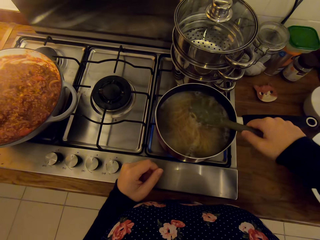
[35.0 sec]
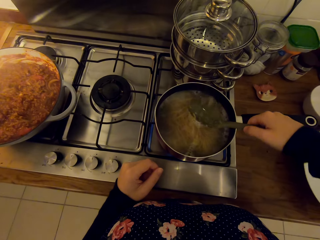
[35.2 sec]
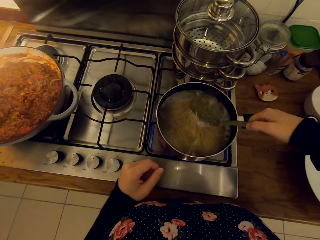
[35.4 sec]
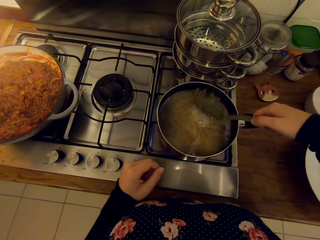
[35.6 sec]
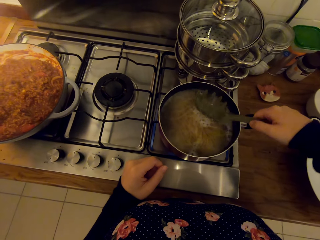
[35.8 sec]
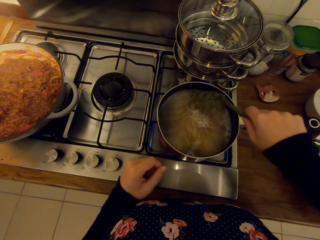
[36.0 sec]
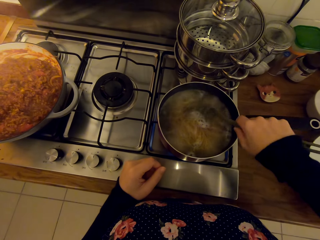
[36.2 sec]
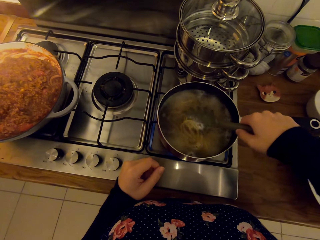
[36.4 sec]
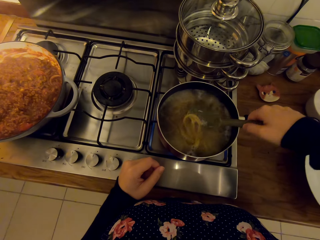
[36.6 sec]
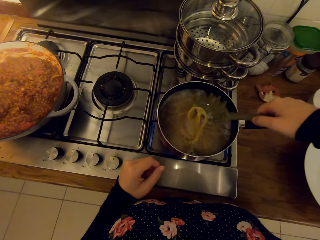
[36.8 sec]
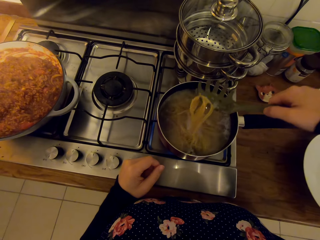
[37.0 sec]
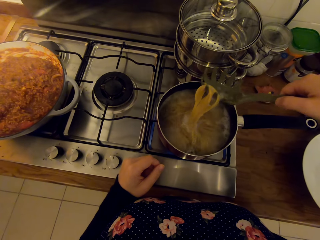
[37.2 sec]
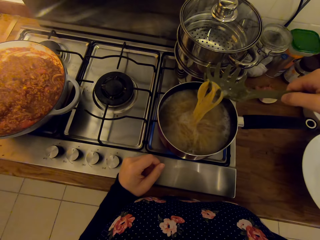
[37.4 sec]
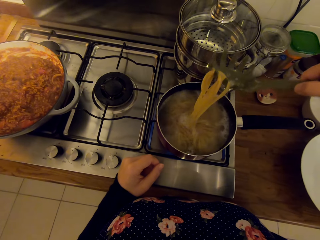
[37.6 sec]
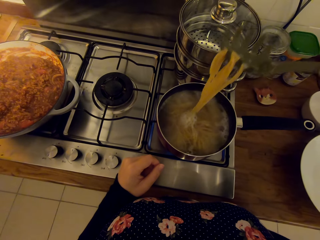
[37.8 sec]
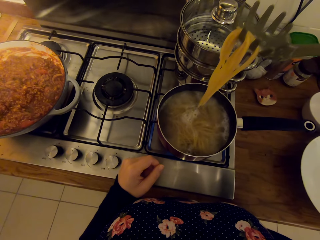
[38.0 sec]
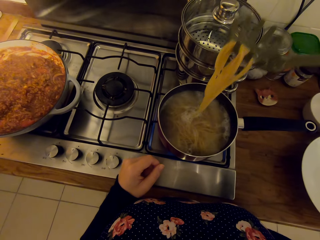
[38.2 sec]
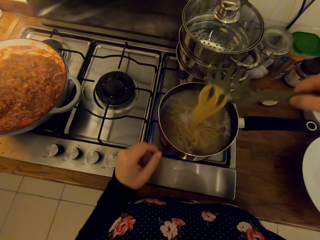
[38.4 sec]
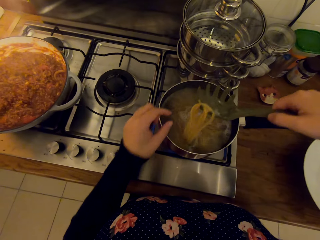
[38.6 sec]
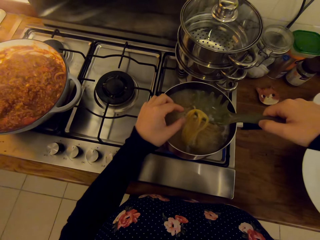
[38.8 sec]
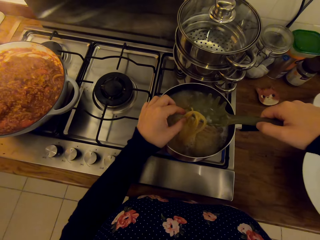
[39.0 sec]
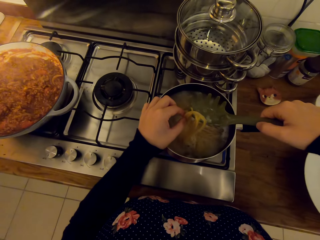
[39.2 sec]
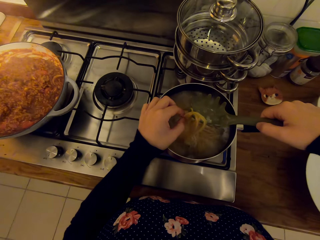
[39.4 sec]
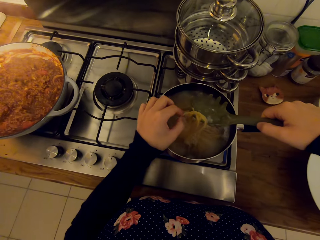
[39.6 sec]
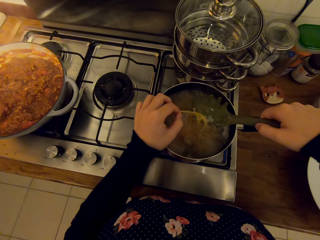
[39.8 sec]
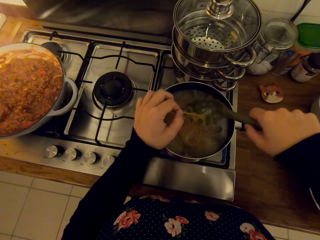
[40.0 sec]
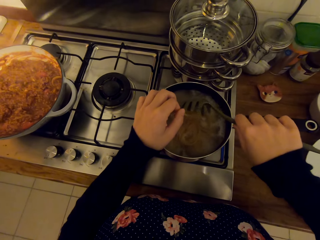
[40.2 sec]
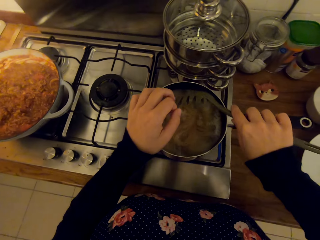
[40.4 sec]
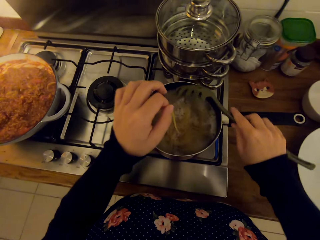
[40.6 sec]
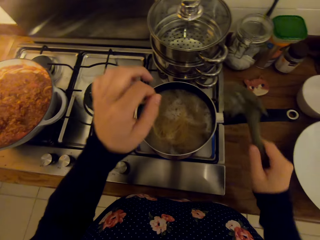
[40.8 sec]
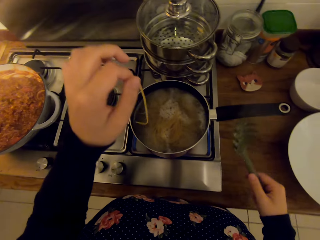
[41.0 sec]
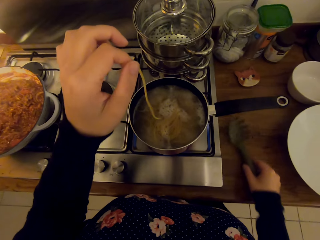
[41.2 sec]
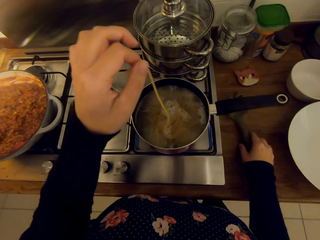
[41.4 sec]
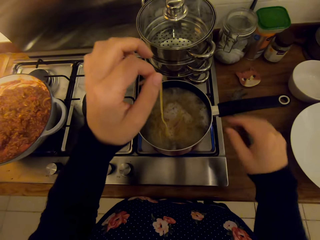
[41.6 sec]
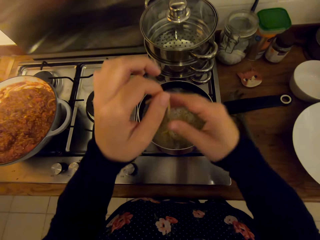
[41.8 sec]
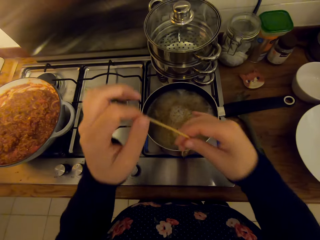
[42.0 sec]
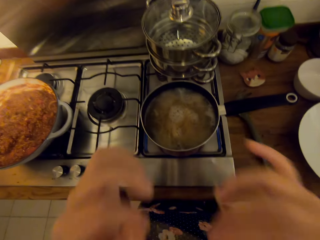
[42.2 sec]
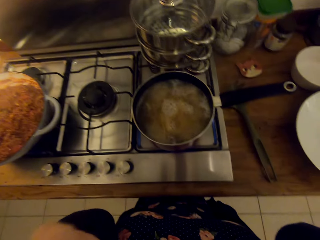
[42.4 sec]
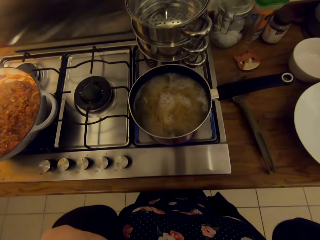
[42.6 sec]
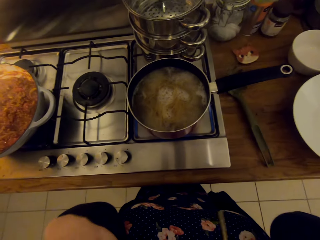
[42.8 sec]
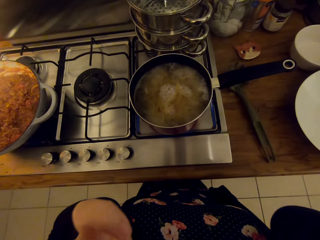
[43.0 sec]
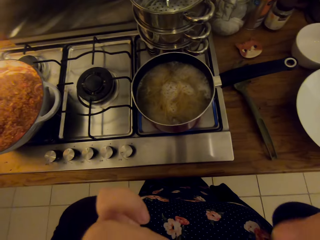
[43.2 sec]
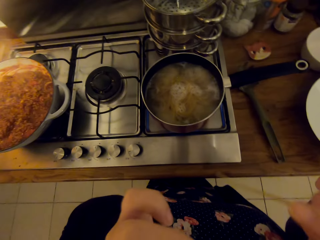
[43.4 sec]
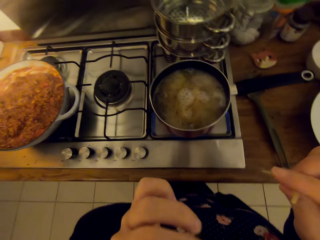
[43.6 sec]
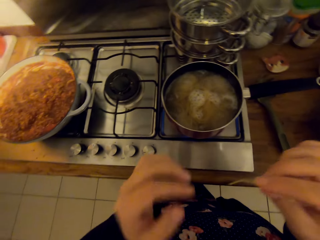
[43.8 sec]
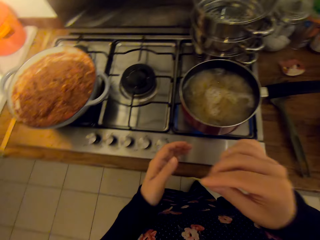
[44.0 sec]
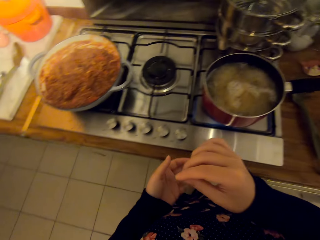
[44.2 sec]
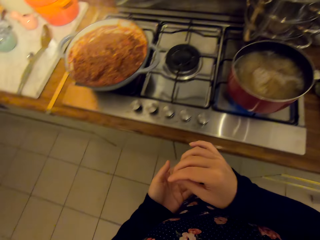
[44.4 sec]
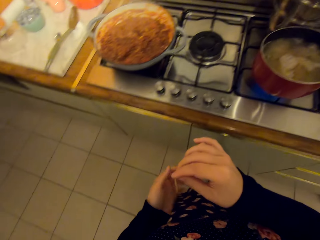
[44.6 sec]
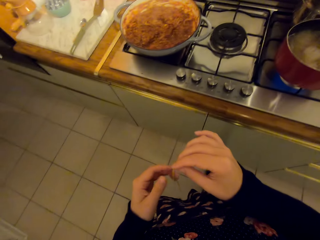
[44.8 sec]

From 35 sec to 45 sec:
The camera wearer picks a spaghetti from the cooking spoon with her hand. She puts the cooking spoon on the kitchen table. She eats the spaghetti.

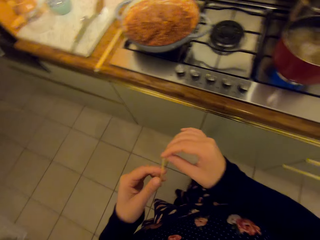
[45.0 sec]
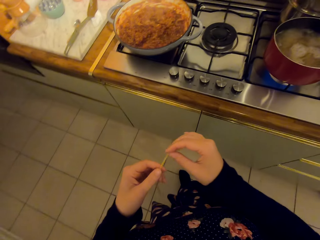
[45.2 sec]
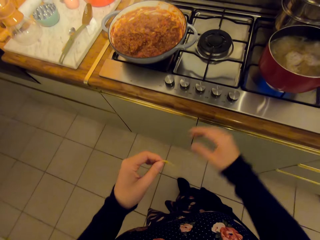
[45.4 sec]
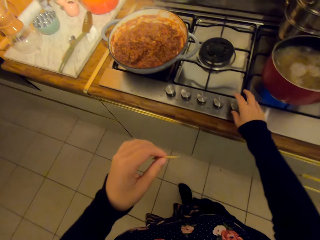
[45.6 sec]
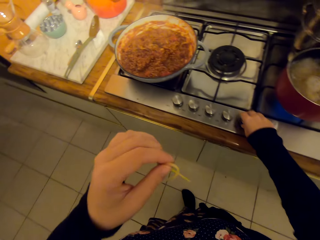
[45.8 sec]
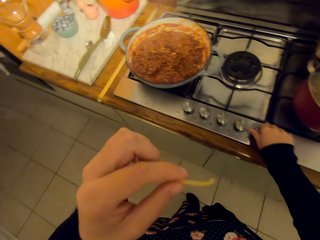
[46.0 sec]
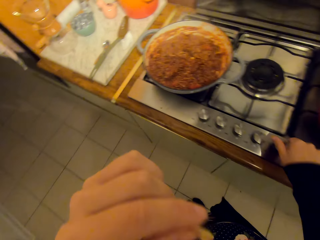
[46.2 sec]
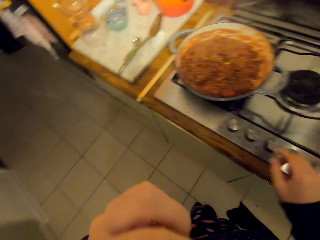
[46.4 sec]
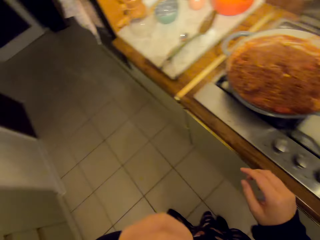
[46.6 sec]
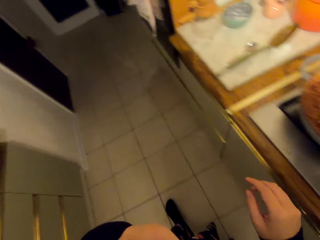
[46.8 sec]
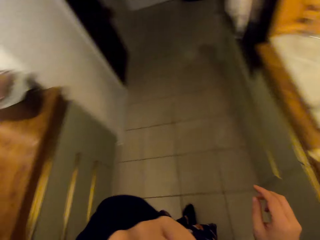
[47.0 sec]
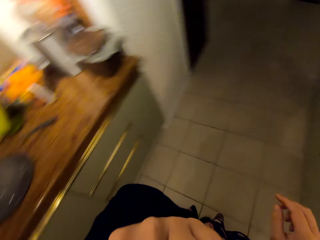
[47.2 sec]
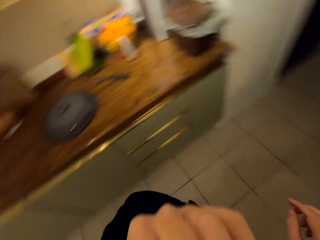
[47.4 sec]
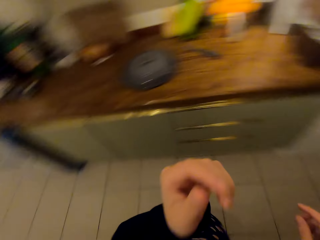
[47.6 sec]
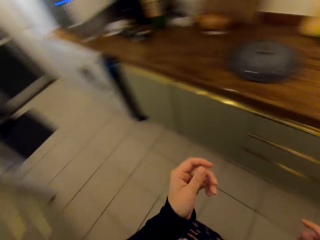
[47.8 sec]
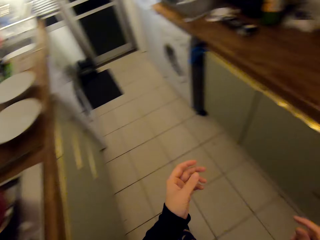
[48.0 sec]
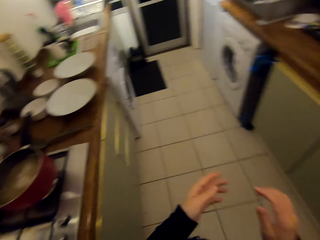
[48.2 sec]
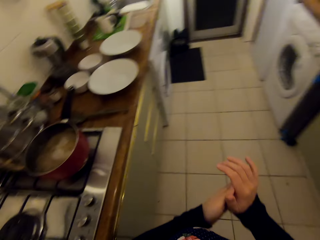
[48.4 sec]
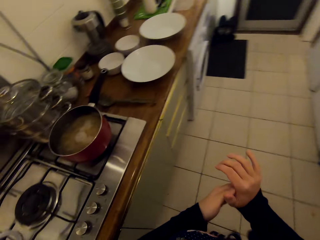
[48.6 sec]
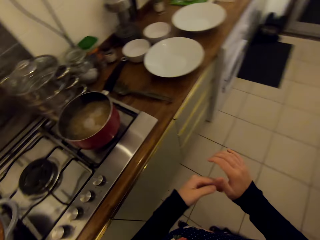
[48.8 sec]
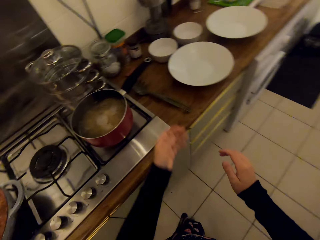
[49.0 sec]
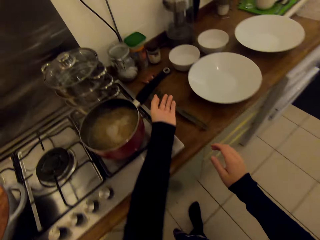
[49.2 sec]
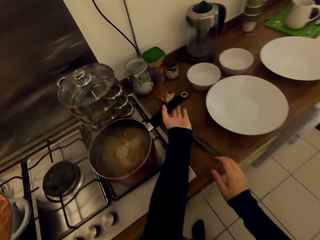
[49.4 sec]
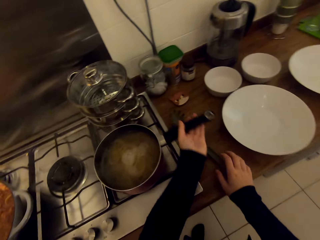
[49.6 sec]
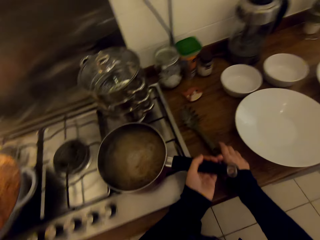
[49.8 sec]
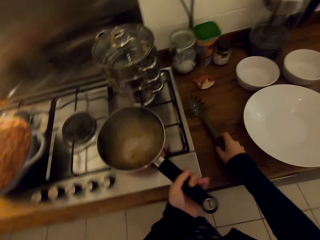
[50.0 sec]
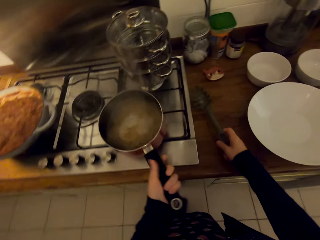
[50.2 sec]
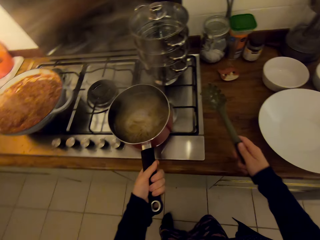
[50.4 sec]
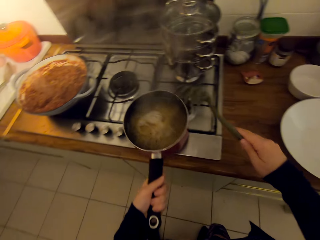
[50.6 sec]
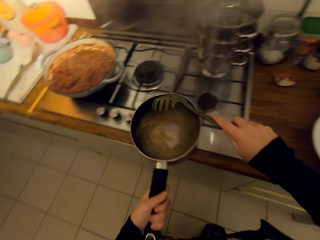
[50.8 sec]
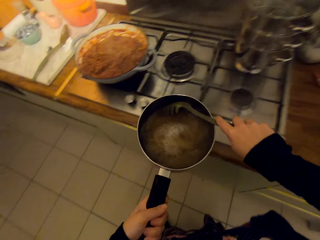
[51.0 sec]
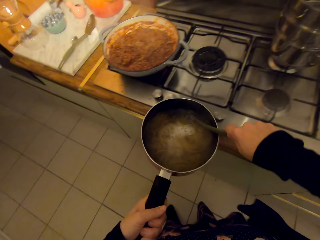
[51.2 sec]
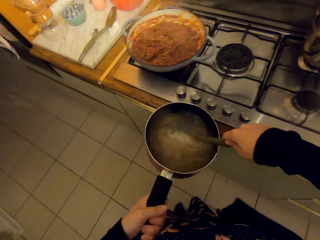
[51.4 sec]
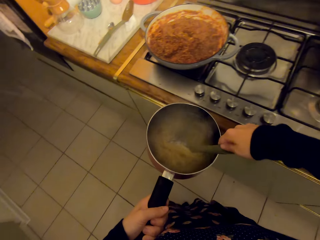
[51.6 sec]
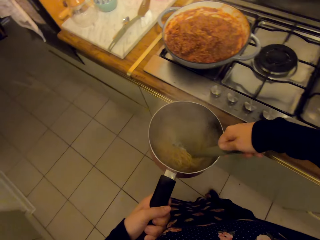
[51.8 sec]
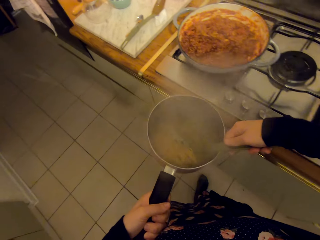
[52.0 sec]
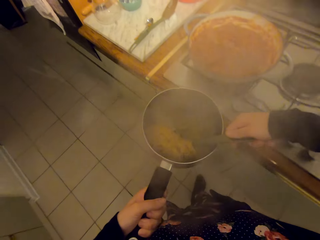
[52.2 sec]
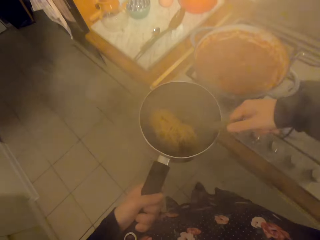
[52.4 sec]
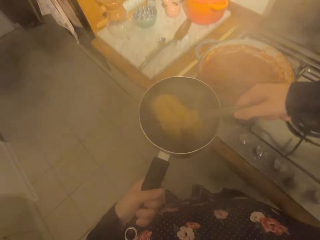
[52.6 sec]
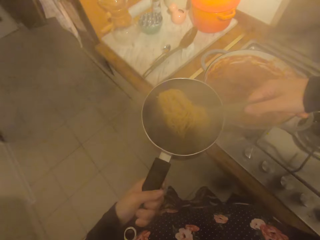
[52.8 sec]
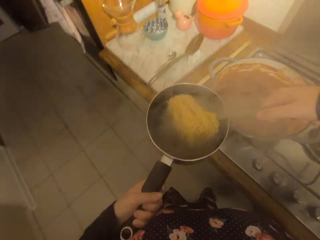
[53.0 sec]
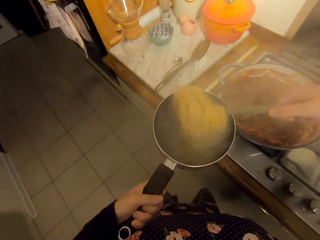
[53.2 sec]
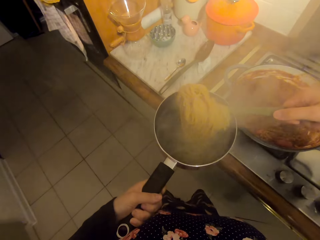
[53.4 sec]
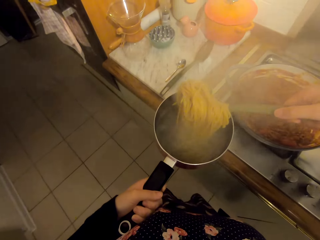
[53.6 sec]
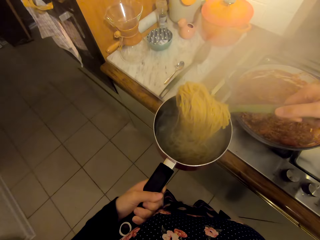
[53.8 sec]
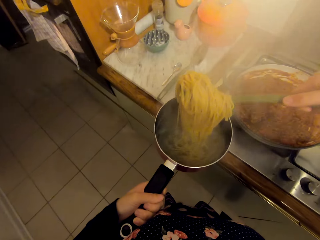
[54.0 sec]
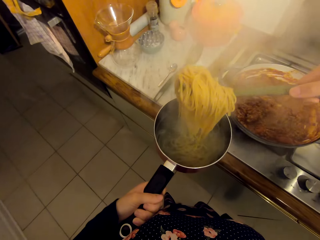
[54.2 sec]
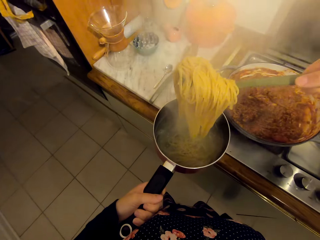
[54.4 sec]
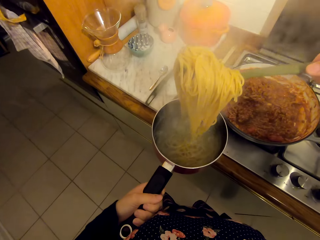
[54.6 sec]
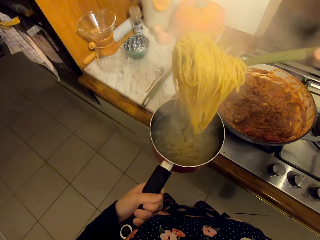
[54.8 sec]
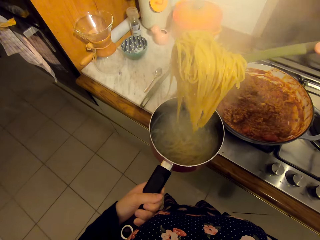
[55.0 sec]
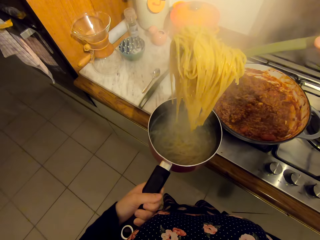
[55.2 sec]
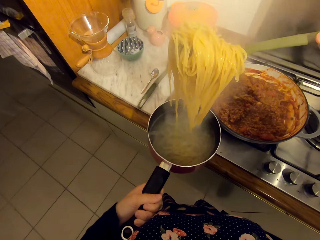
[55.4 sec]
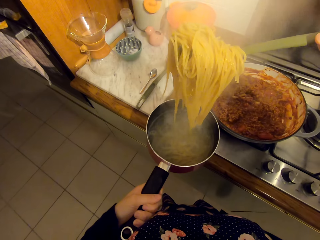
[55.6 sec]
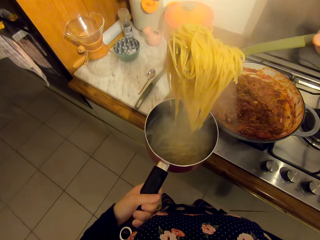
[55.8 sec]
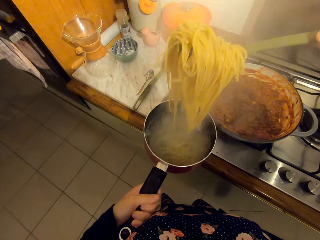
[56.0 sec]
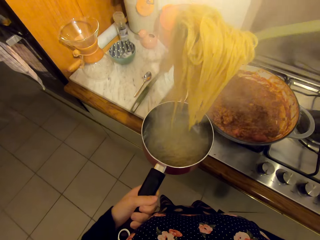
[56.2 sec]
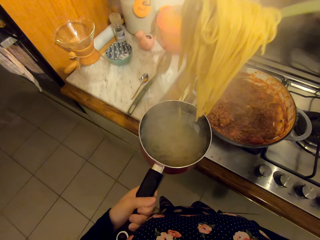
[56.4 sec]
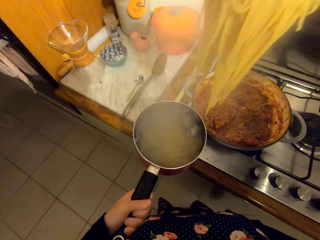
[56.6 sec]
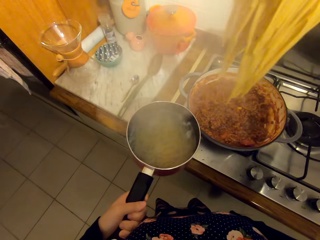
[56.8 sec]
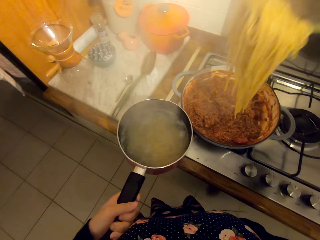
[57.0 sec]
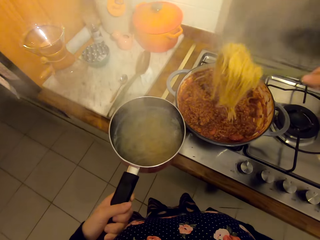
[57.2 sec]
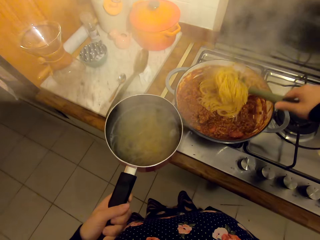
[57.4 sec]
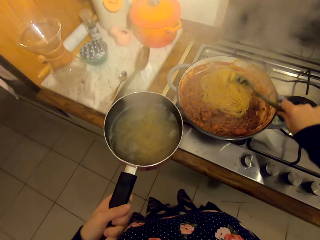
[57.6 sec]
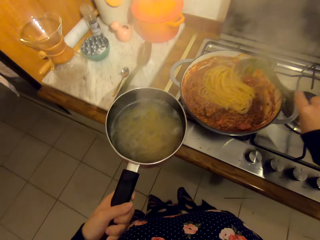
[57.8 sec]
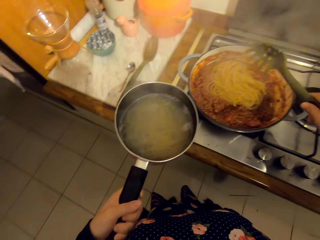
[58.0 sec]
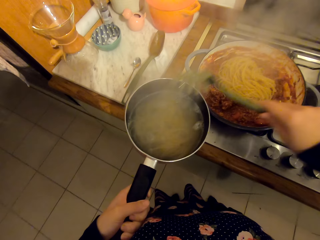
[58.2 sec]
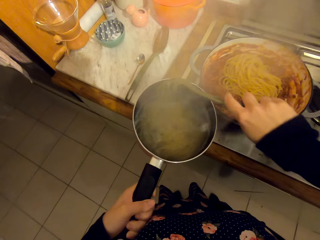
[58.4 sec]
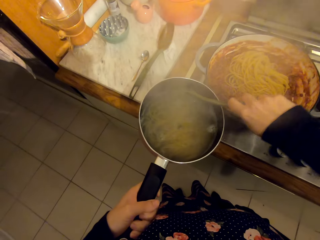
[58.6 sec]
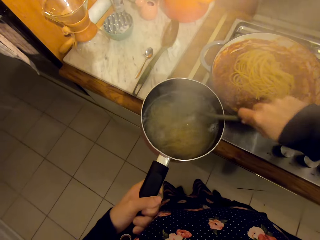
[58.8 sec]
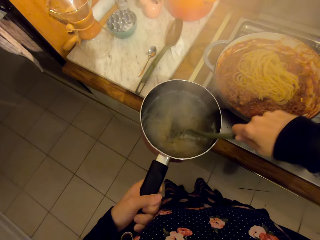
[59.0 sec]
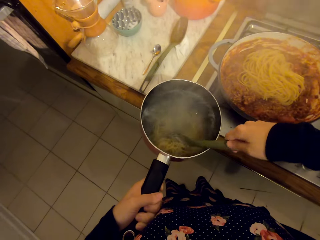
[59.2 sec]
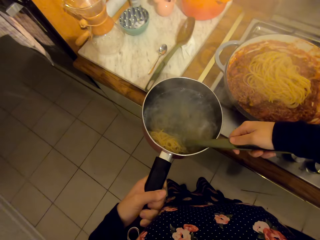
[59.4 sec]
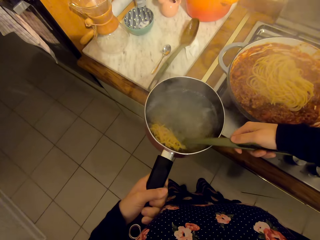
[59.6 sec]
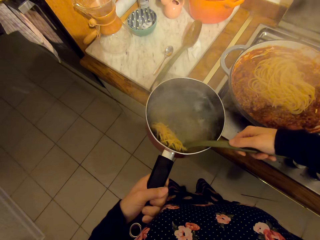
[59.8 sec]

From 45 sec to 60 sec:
The camera wearer turns off the cooker. They look around. They turn around the kitchen. They take the cooking pot from the cooker and the spoon from the table. They stir the spaghetti with the spaghetti spoon. They scoop spaghetti from the cooking pot. They put the spaghetti in a different pot.
